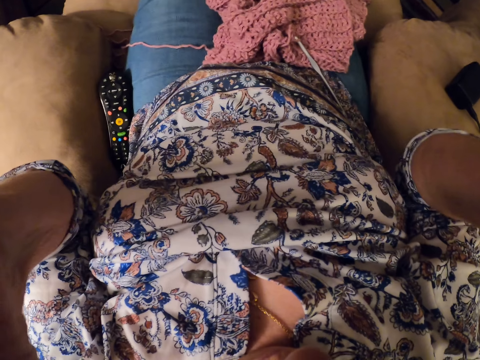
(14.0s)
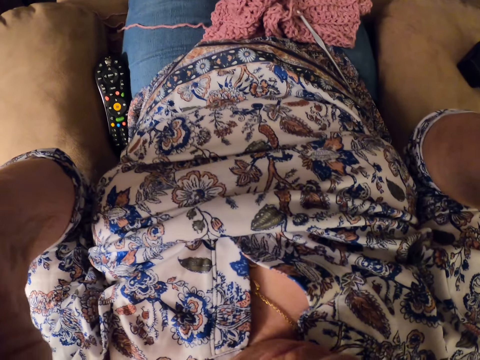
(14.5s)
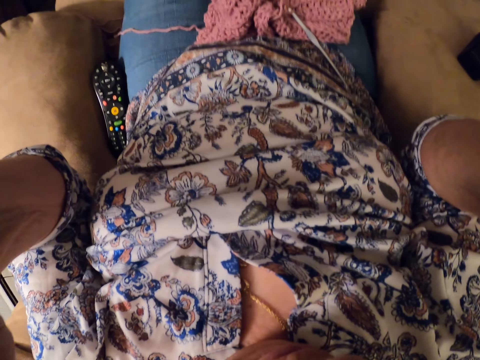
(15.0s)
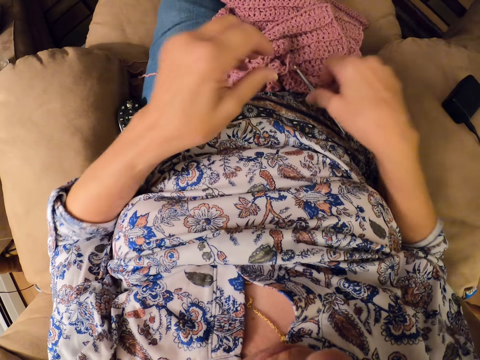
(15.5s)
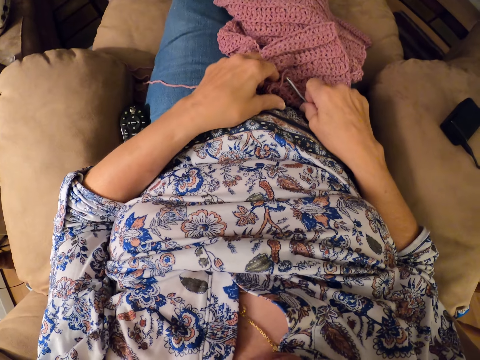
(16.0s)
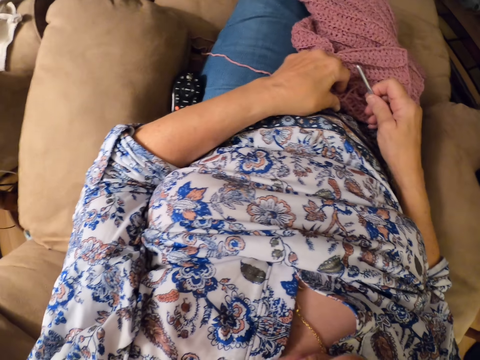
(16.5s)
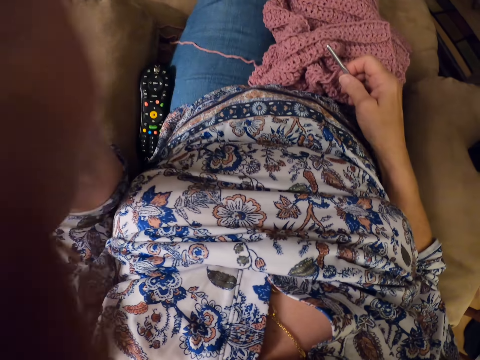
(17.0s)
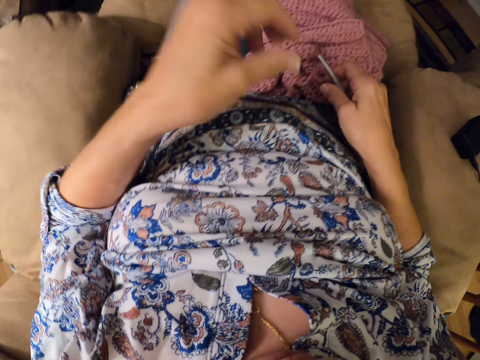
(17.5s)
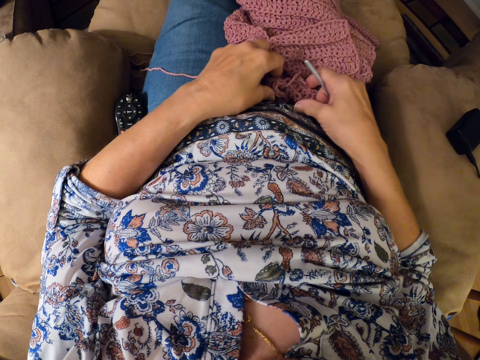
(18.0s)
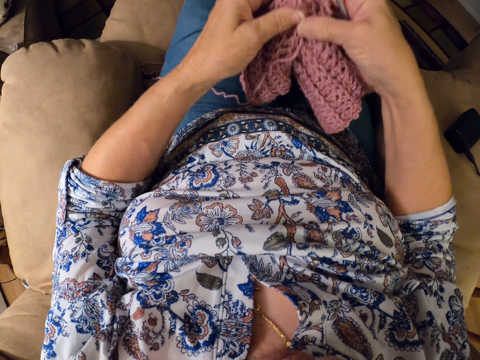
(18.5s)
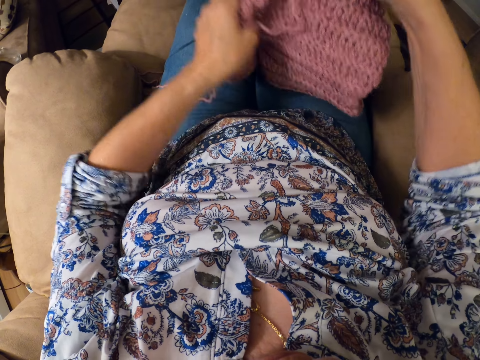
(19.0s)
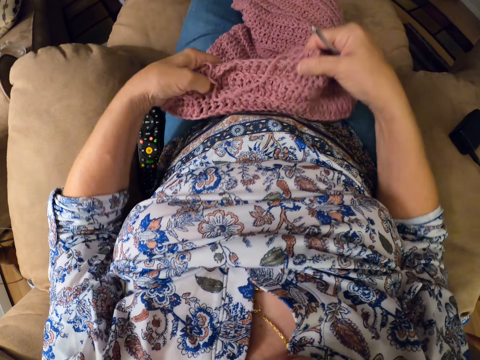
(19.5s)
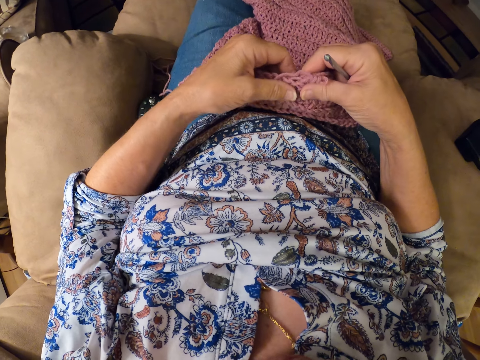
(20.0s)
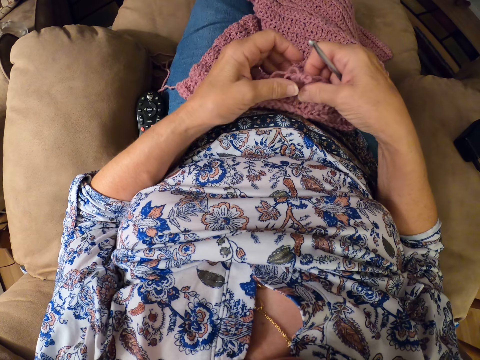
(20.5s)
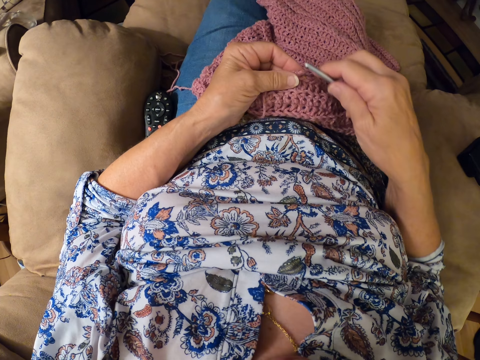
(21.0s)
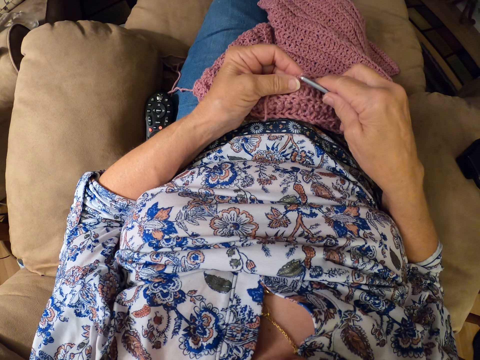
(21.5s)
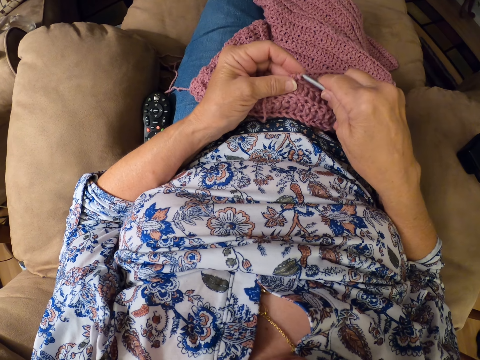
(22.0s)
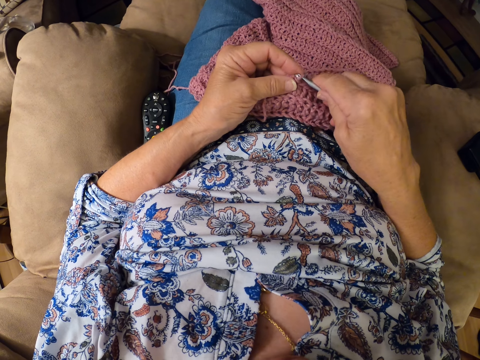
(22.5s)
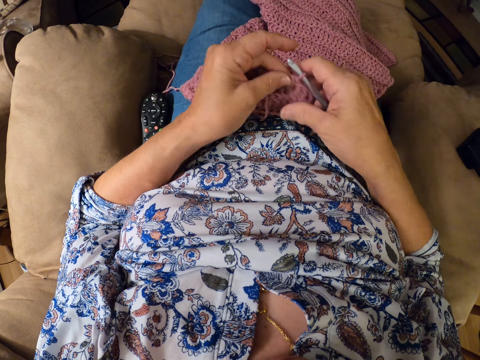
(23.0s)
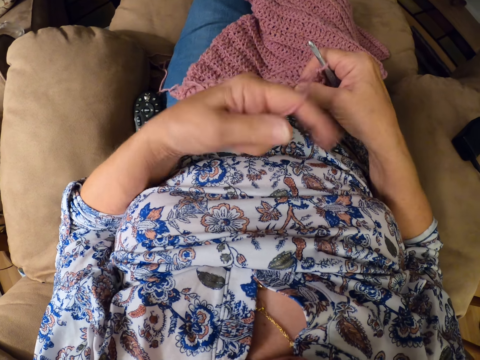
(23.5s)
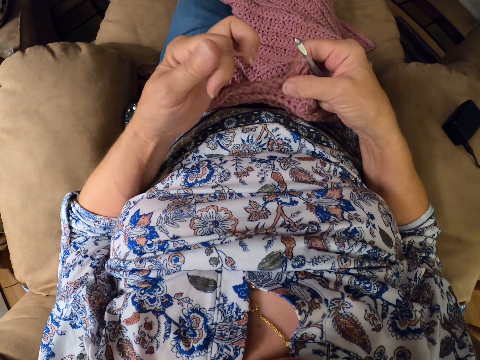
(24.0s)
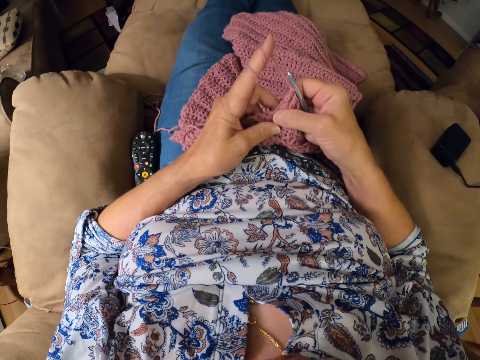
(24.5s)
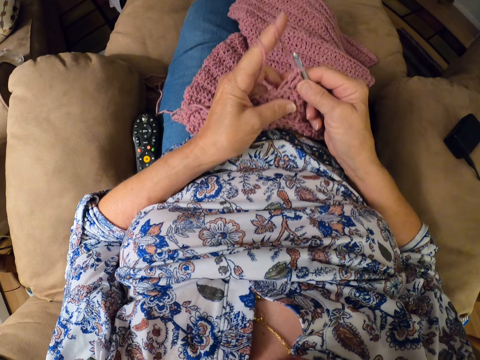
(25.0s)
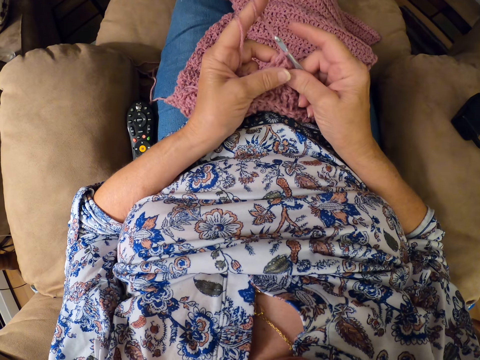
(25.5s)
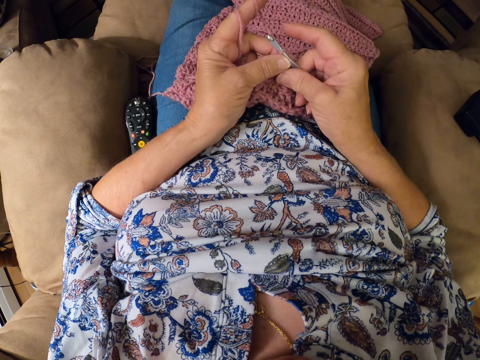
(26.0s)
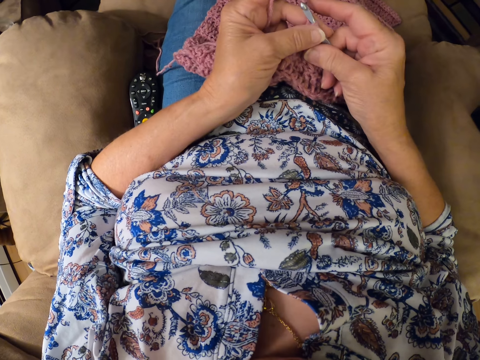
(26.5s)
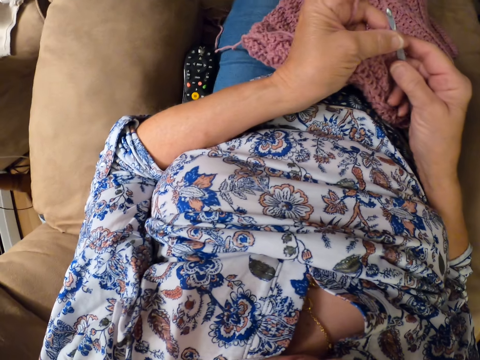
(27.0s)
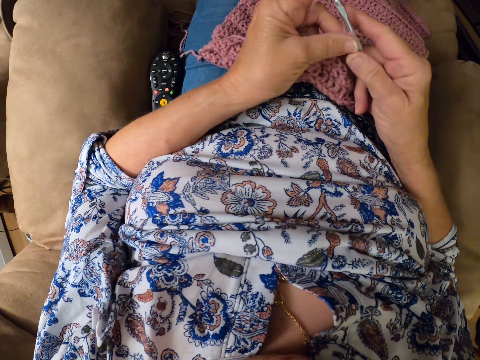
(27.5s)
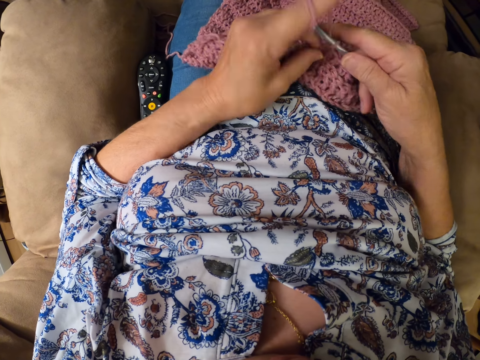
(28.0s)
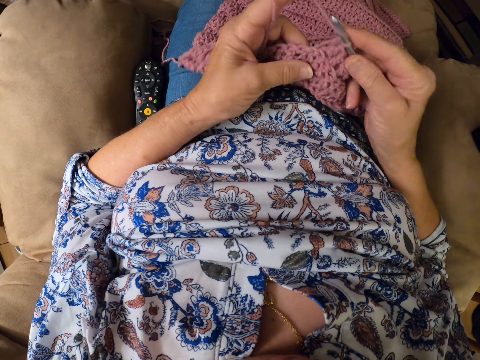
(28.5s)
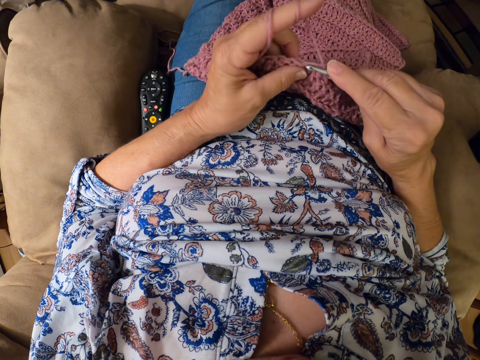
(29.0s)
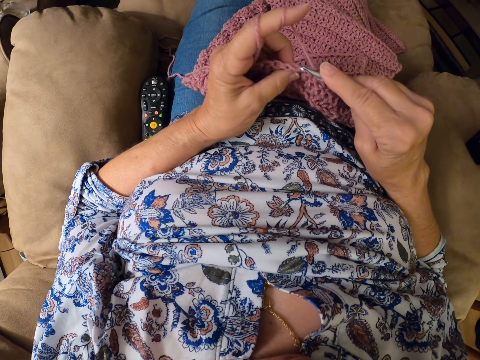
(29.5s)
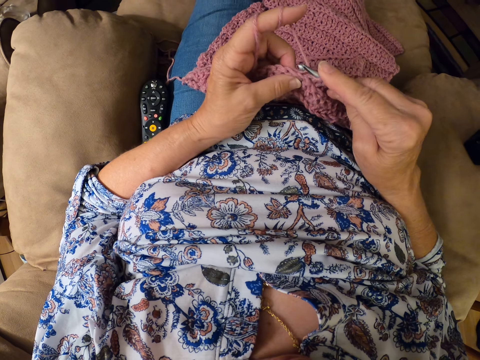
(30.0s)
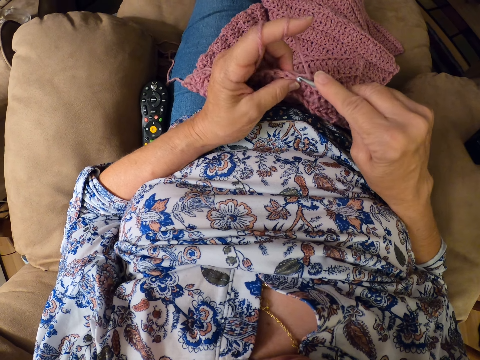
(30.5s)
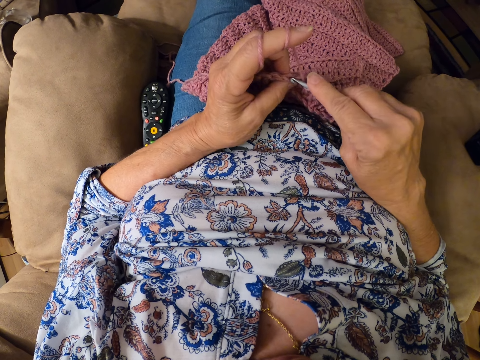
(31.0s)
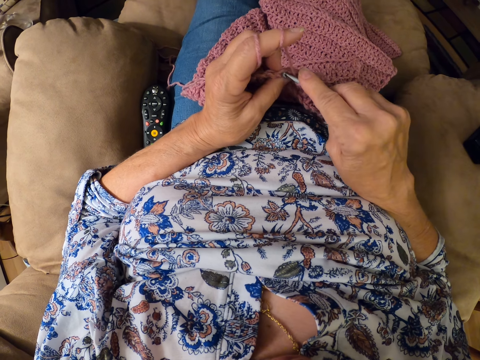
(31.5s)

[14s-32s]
The camera wearer picks up a crochet hook. She touches the camera. She picks up a woolen fabric or crochet bag. She lifts the woolen fabric and puts the woolen fabric on her laps. She hooks the crochet hook on the woolen fabric. She crochets the bag. She folds the yarn on her finger. She crochets the woolen fabric with the crochet hook.

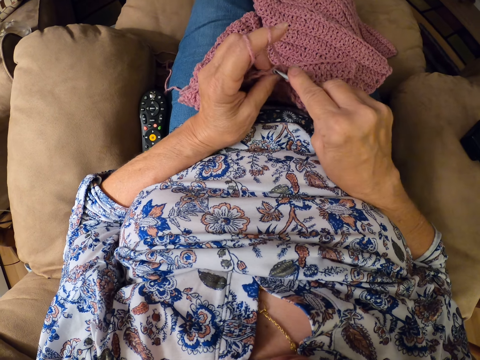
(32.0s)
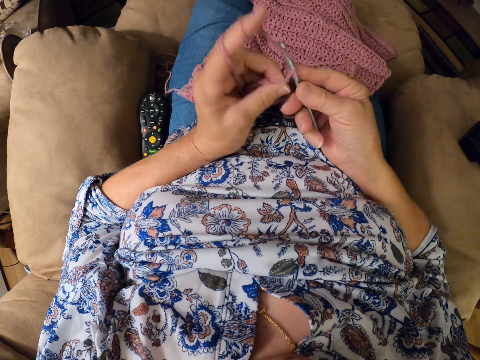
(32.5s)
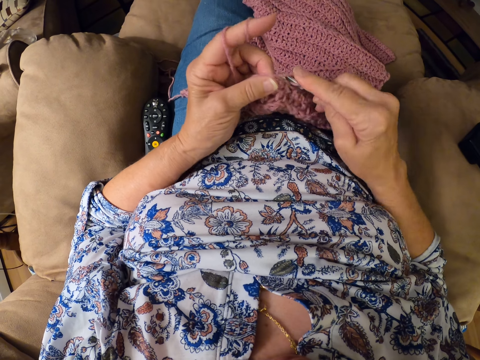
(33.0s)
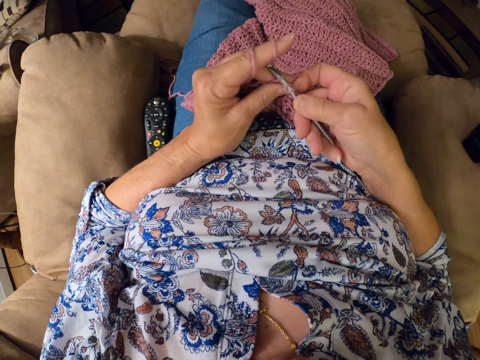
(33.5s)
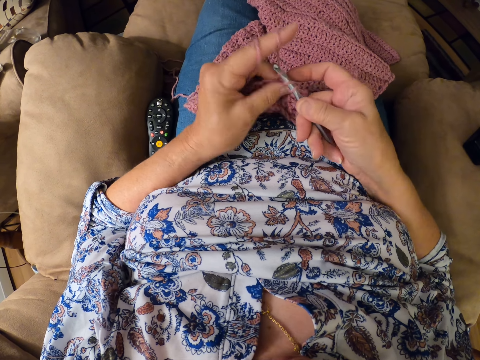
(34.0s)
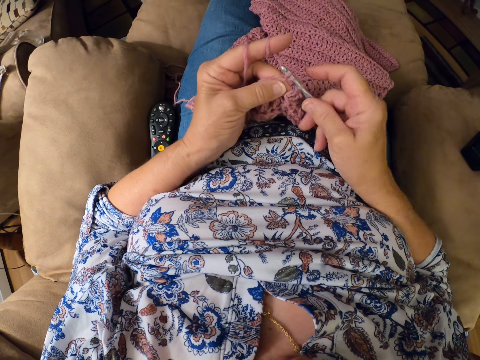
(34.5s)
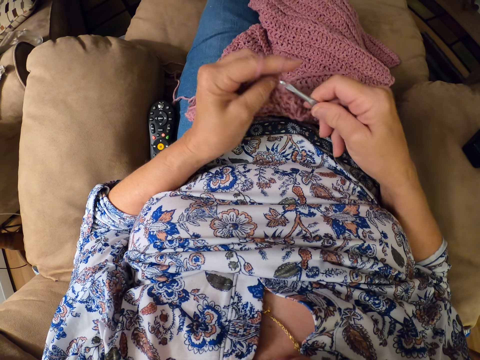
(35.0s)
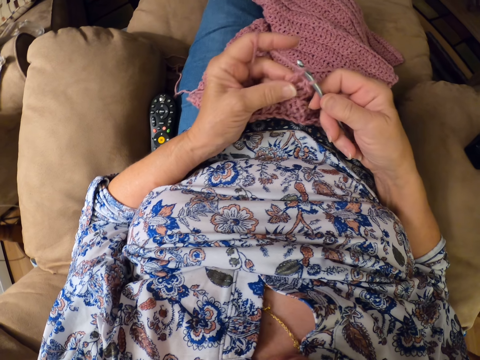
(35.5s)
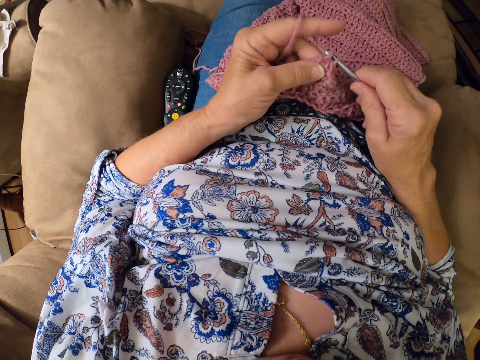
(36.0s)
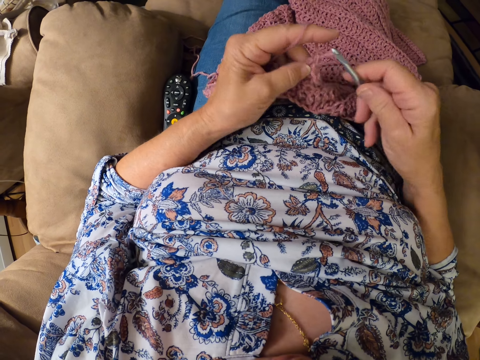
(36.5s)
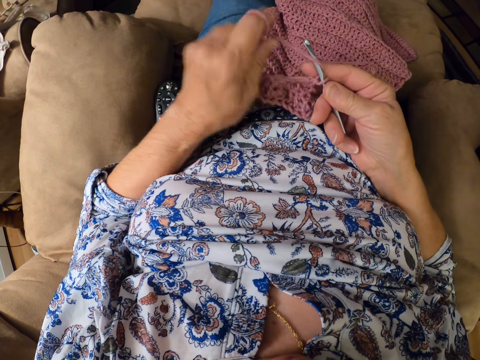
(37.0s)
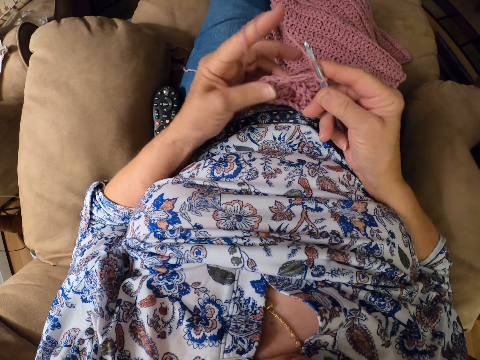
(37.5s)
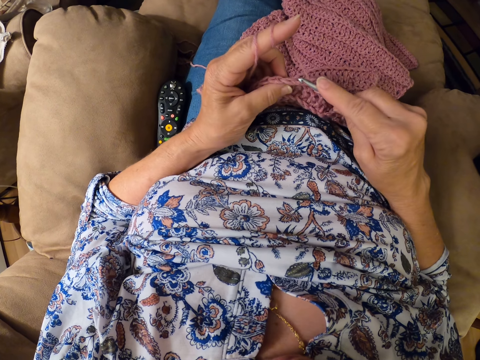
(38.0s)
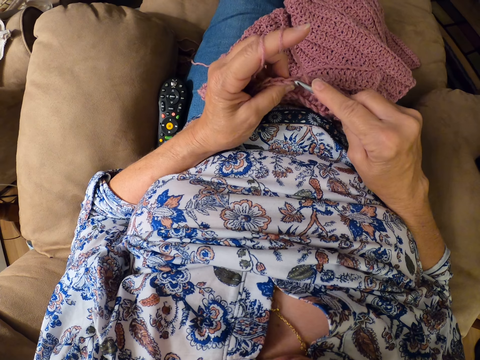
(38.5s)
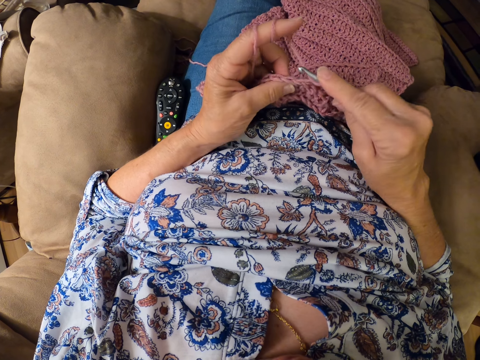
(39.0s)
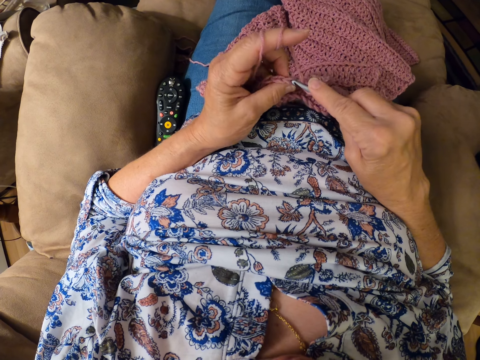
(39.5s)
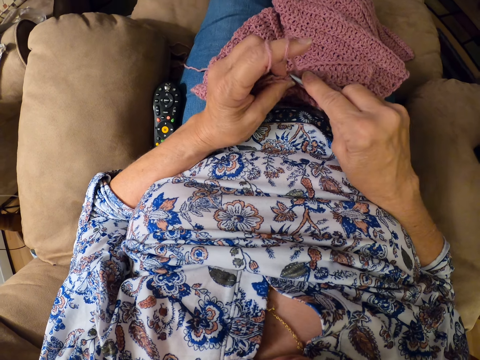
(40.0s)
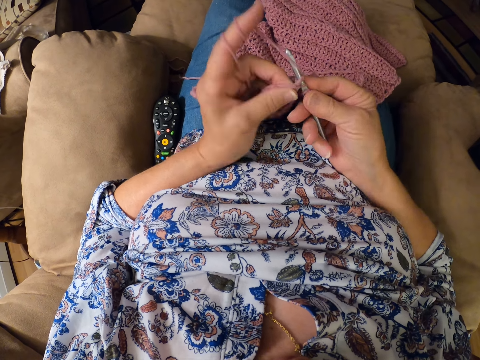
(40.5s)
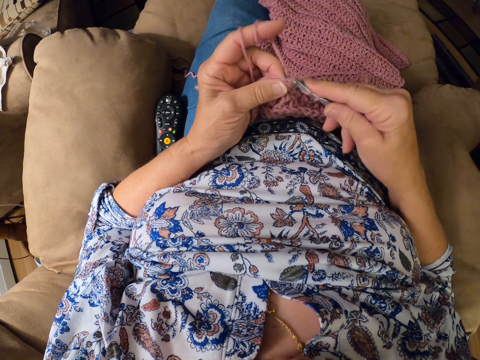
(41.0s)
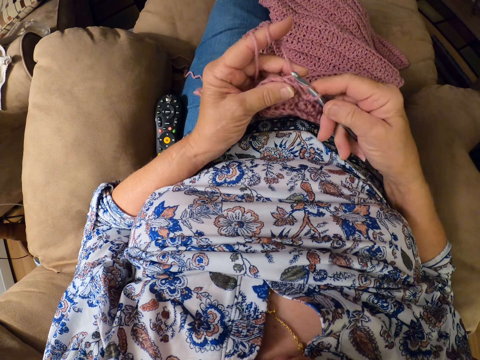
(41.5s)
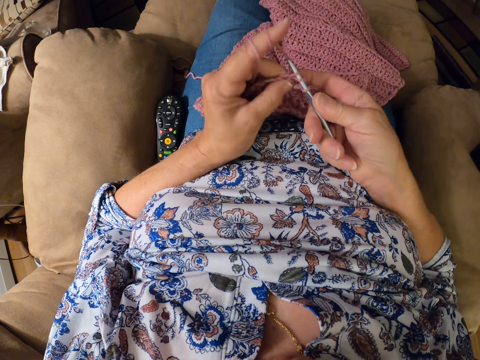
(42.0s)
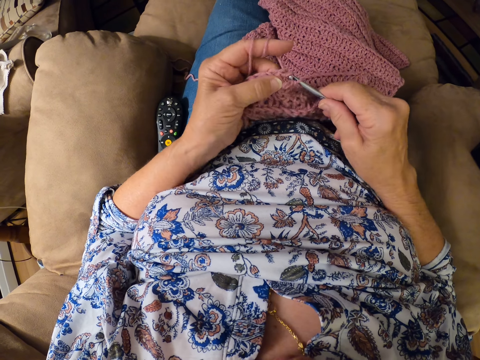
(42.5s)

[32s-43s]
The camera wearer folds the yarn on her finger. She crochets the woolen fabric with a crochet hook.
